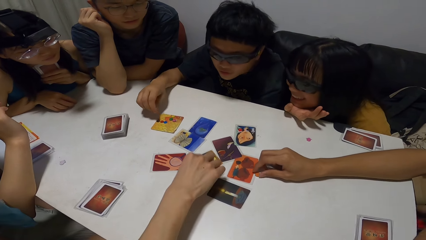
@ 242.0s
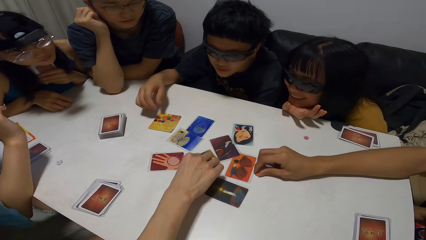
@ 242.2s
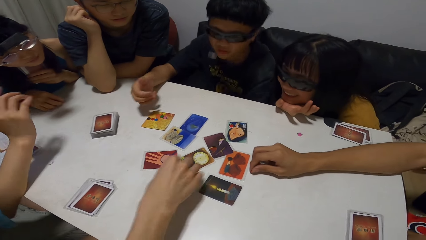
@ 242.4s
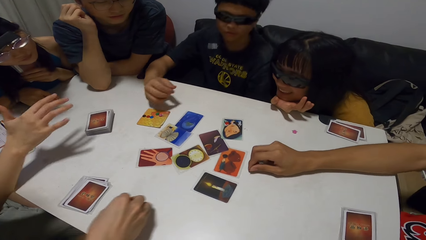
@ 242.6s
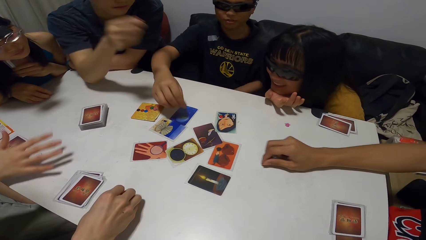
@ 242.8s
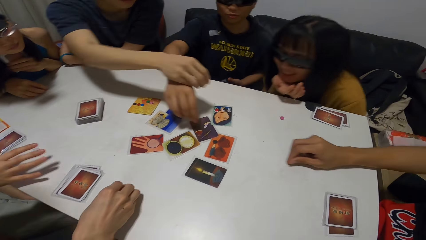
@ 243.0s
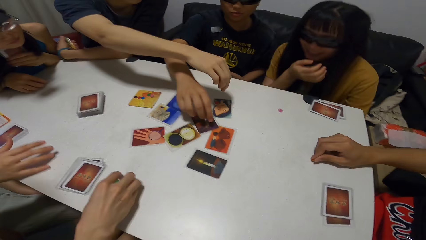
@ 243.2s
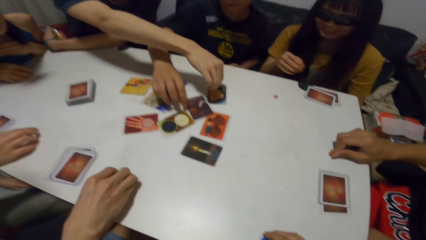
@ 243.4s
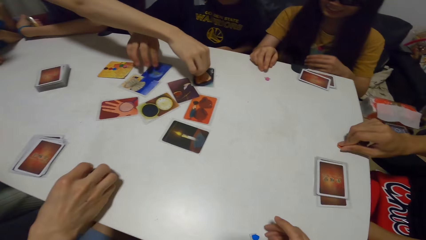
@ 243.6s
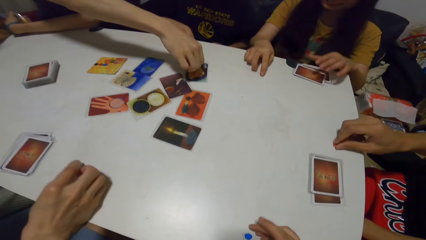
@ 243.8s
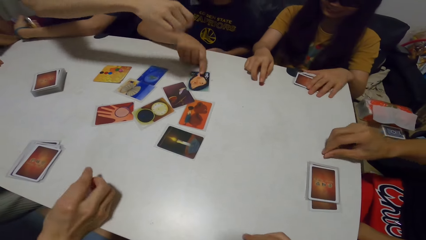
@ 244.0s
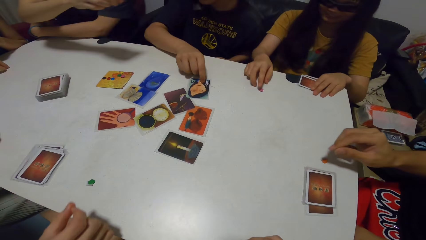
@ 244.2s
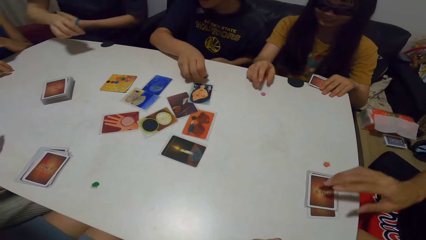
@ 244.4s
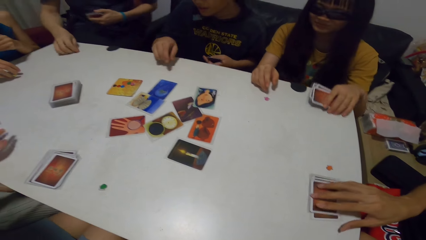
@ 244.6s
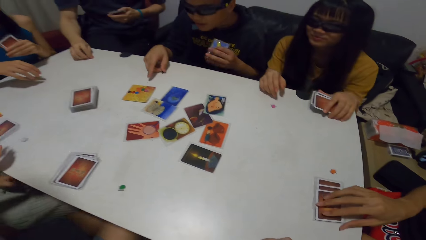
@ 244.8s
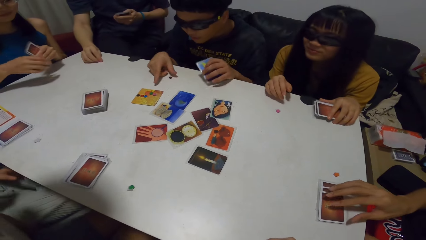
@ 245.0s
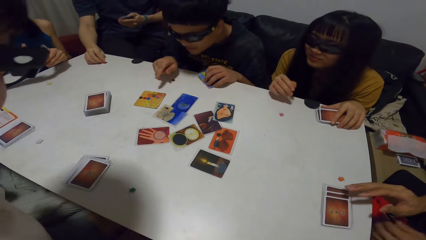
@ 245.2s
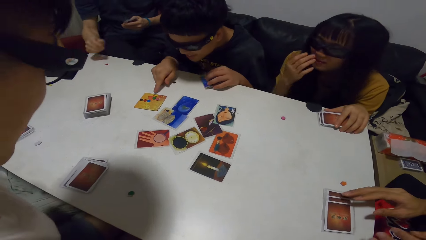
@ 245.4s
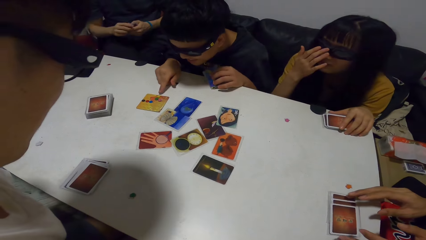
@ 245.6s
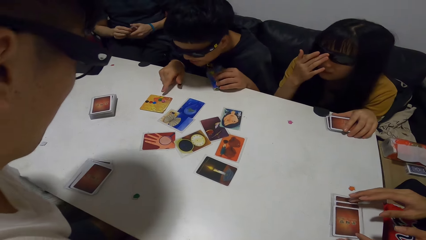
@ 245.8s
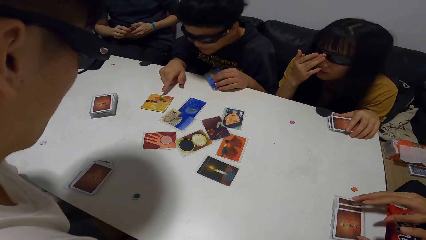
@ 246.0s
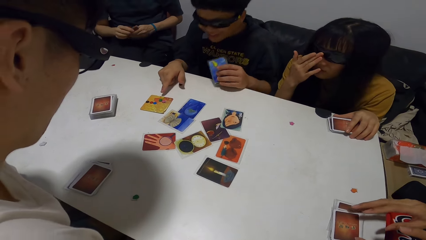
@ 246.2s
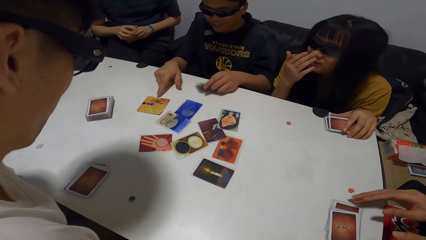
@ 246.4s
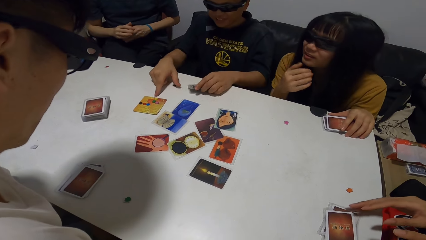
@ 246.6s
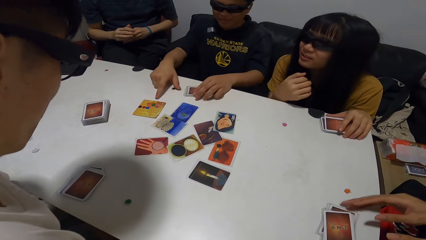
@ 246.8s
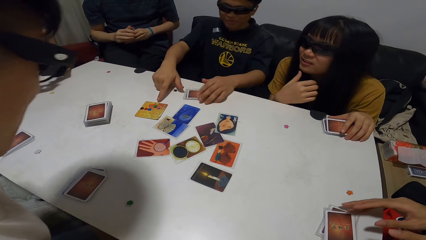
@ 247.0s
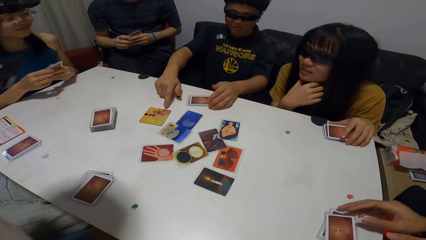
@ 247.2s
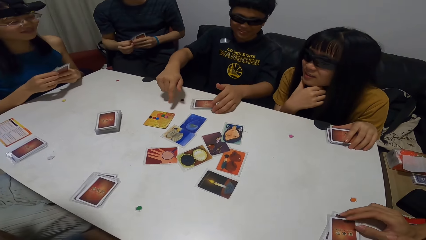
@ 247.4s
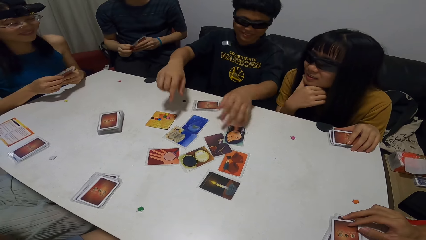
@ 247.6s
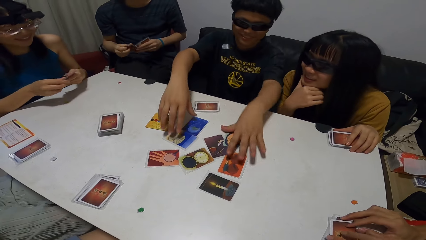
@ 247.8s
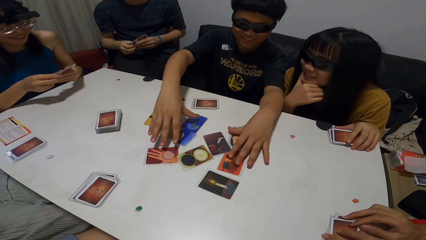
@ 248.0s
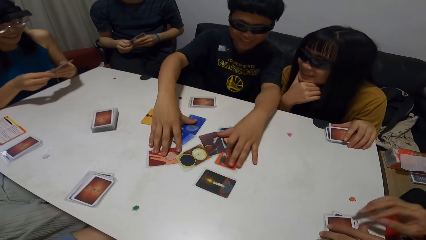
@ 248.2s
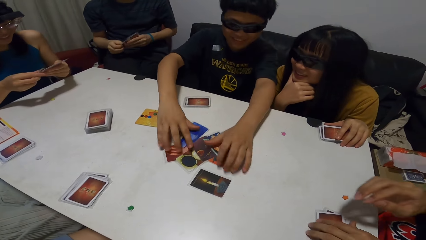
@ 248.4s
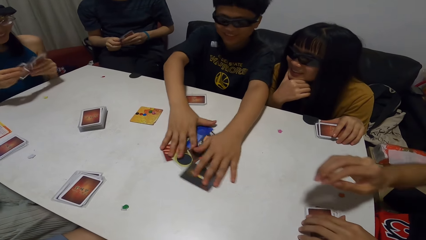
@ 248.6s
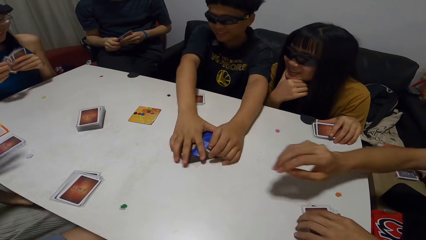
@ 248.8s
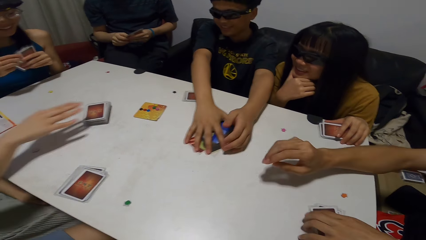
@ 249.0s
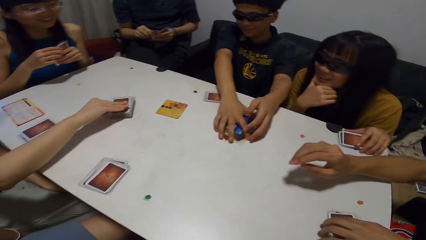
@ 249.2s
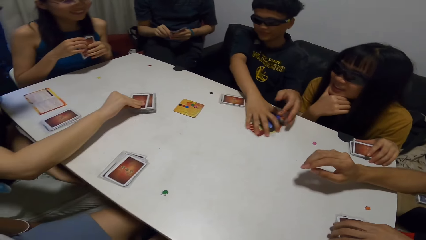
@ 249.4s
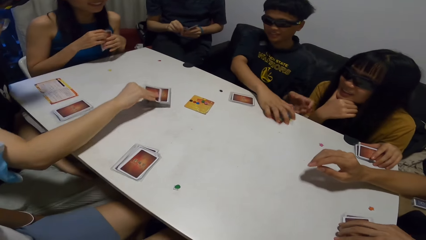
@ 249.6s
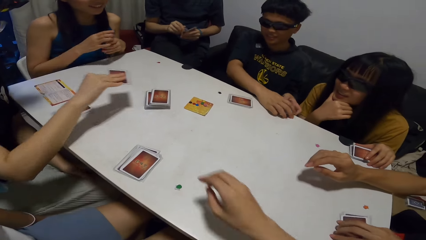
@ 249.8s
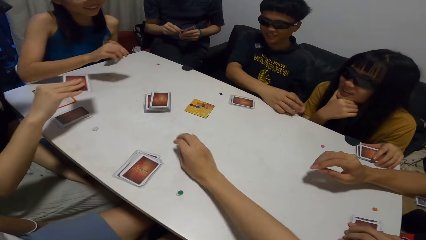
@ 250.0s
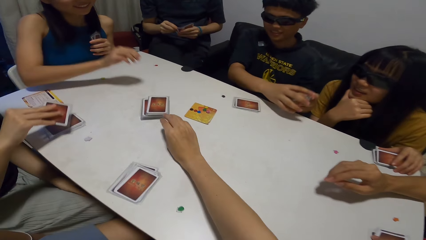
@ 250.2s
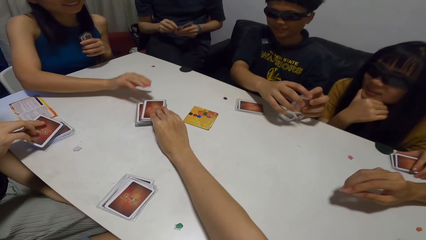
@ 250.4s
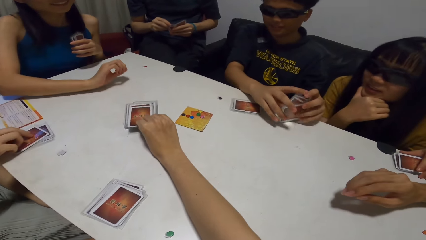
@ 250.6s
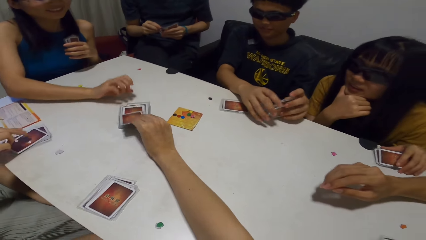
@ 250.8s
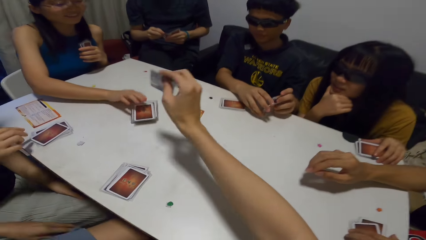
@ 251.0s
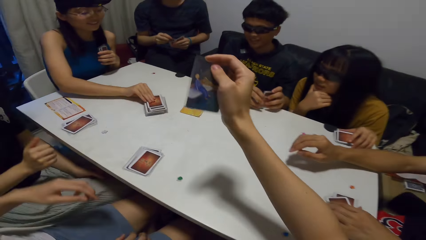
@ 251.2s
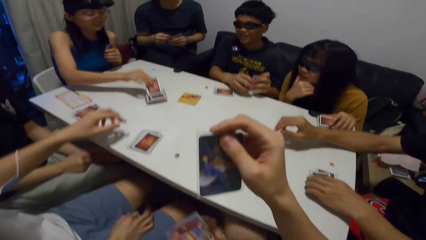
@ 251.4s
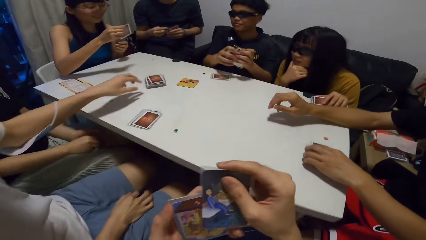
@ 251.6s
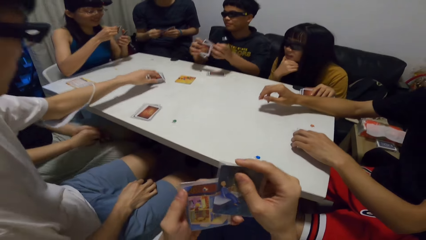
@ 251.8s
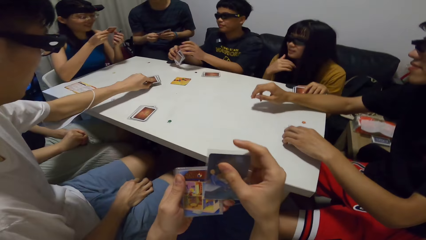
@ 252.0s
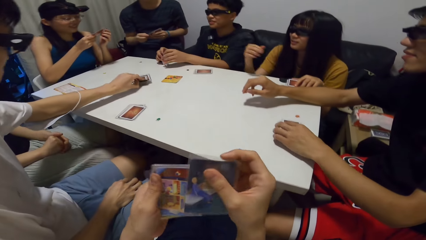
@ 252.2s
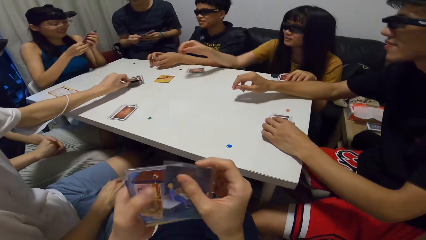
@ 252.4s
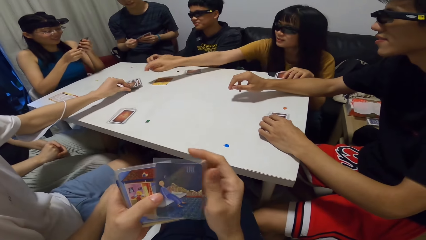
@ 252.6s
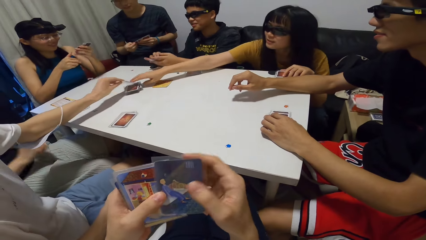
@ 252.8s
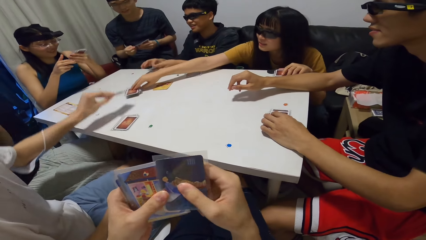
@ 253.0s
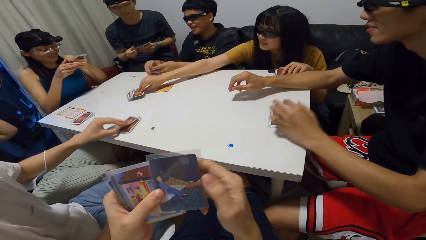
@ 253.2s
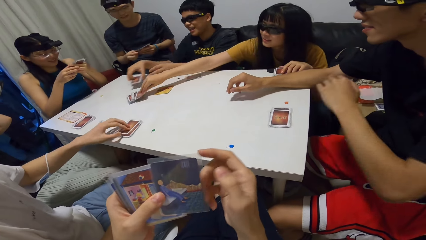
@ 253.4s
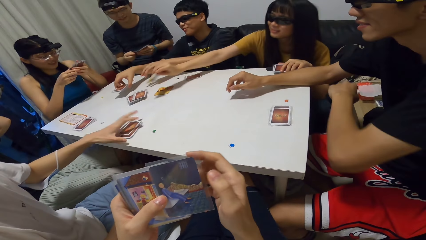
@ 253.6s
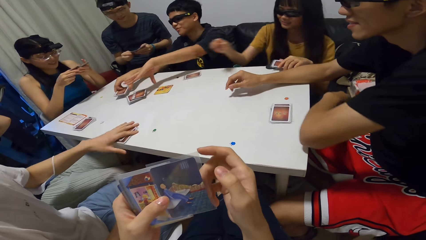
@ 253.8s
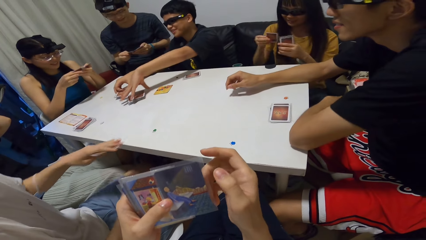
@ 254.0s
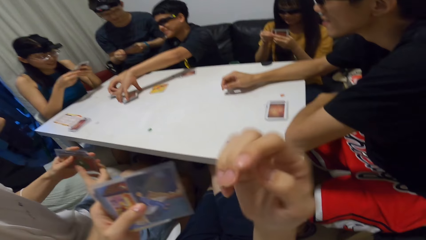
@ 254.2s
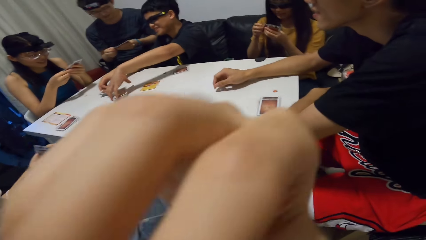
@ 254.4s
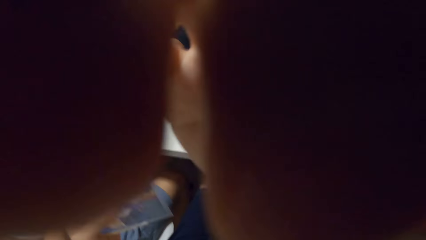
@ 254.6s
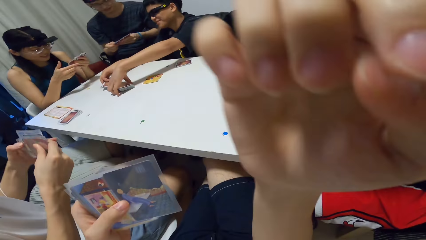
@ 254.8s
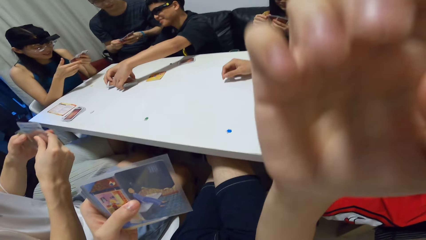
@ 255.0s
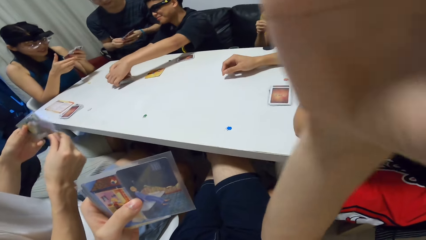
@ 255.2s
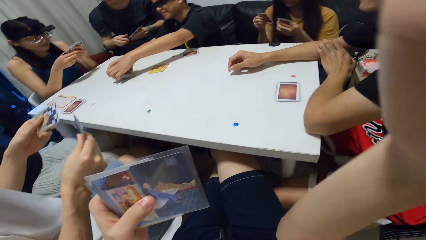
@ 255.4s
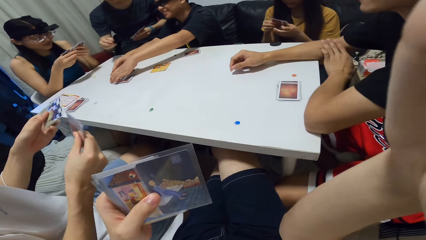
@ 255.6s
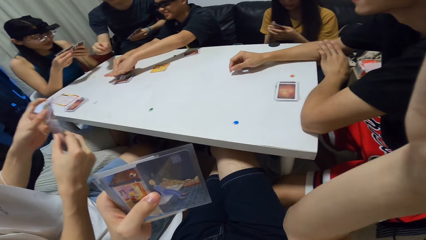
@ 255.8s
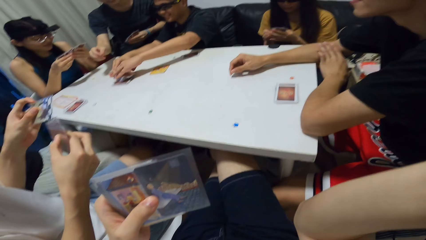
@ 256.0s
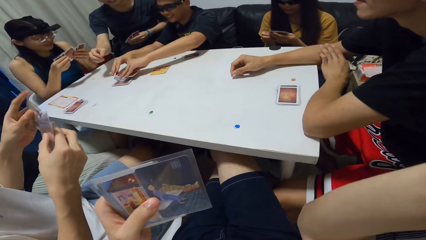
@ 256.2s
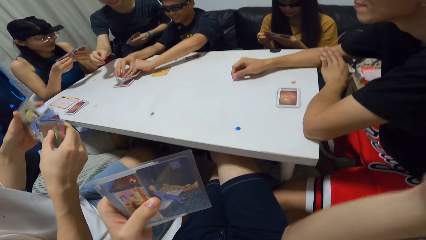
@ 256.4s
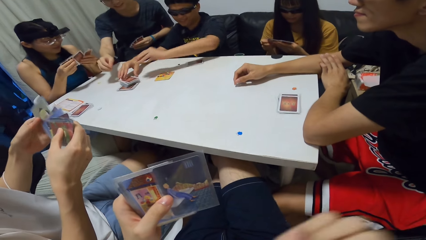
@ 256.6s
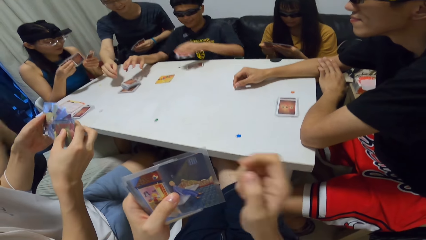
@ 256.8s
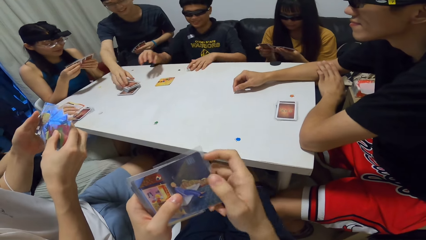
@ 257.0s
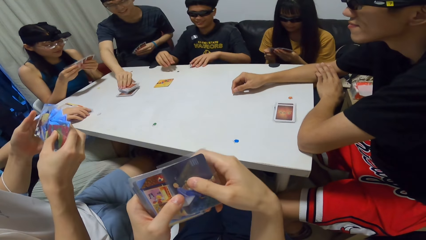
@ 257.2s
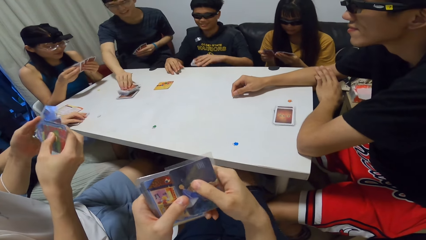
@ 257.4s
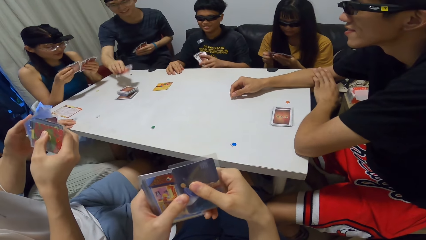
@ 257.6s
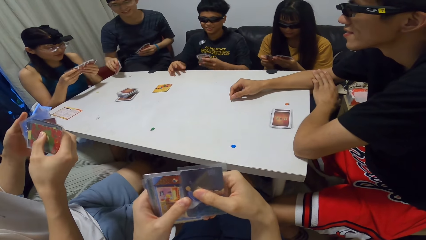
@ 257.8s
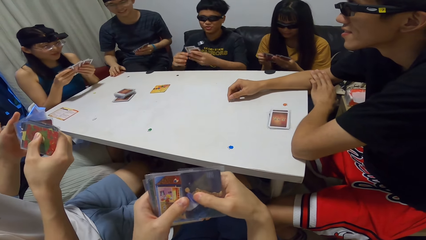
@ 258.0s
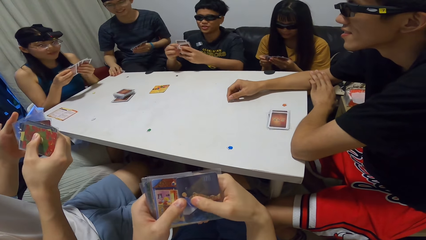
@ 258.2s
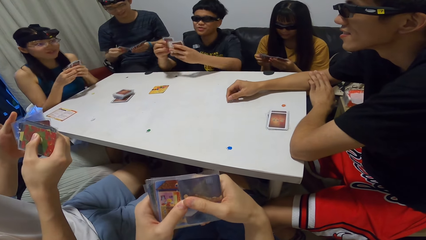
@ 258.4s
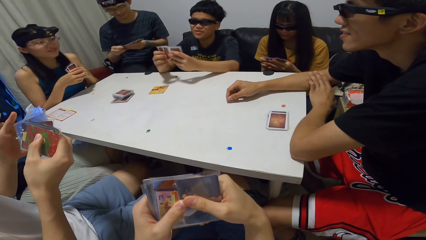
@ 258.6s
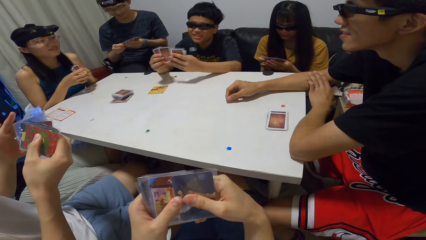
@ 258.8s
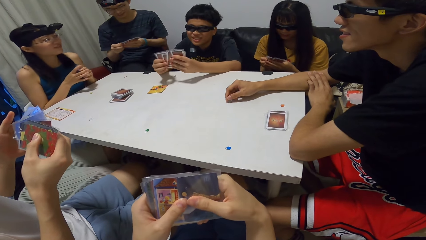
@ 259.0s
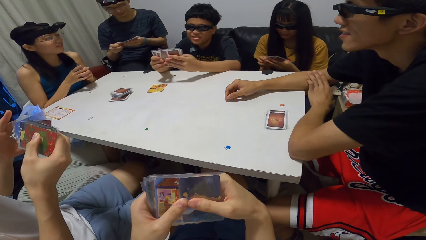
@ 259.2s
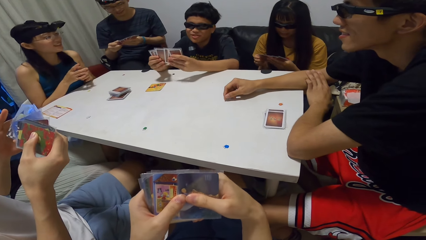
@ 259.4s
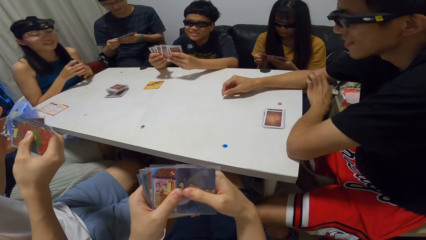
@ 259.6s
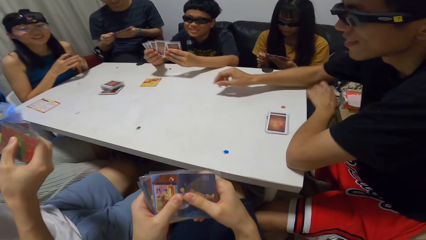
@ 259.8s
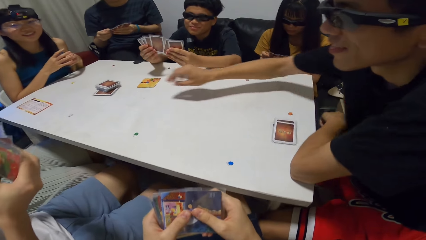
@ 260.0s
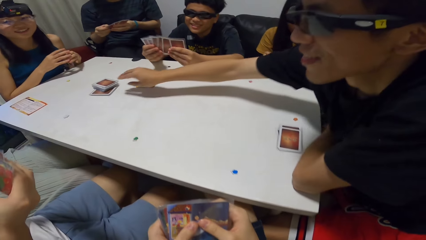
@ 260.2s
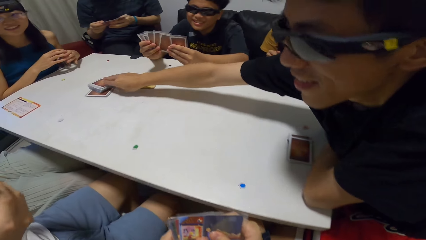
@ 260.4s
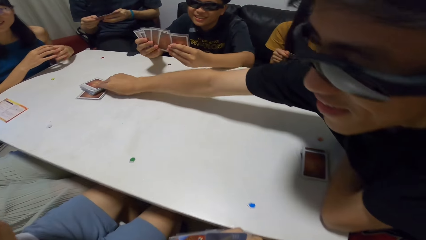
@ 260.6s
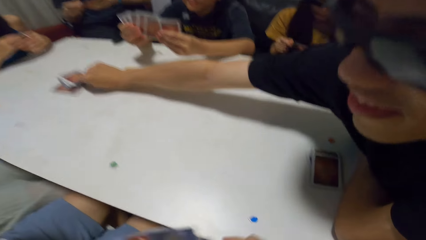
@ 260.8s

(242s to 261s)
A man touches a card on the table with his right hand and points on the card. Another man points on the card. A third man points on the card. The third man picks a token on the card with his right hand. A woman points at something. The second man picks a card from the table with his right hand. The woman picks the cards on the table with her right hand. The third man drops the token in his right hand on the table. The second man points on the card. The second man points his right hand at the tokens on the card. The second man drops the cards on the table with his right hand. The second man gathers the cards on the table with his hands. A fourth man picks a card on the table with his right hand. The second man picks cards. The camera wearer picks a card on the table with his right hand. Another woman picks a card on the table with her right hand. The fourth man picks a card. The first man picks a card on the table with his left hand. The first woman picks a card on the table with her right hand. The second man gathers the cards on the table with his hands. The camera wearer raises his right hand towards his face. He adjusts the camera. The fourth man shuffles the cards. The third man picks a card on the table with his right hand. The camera wearer shuffles the cards. The second man shuffles the cards.
